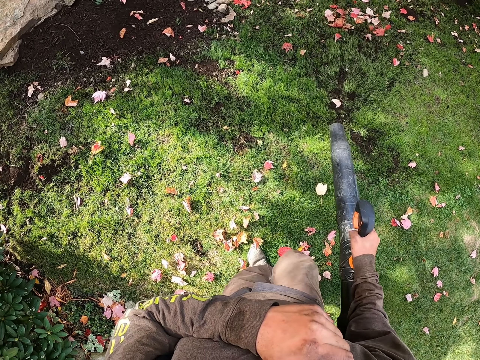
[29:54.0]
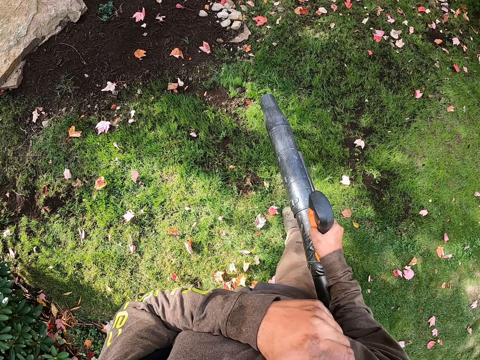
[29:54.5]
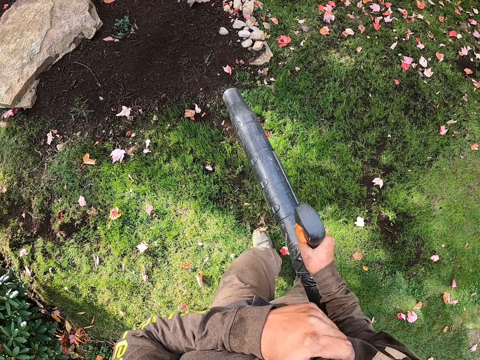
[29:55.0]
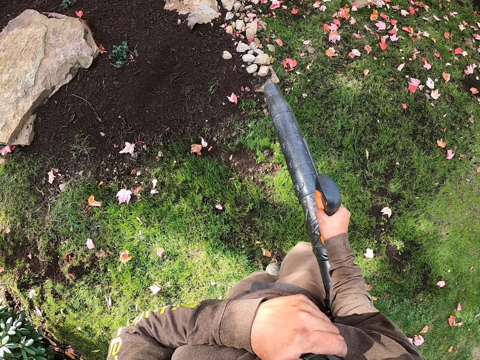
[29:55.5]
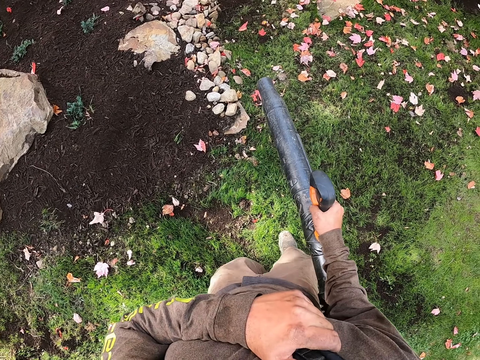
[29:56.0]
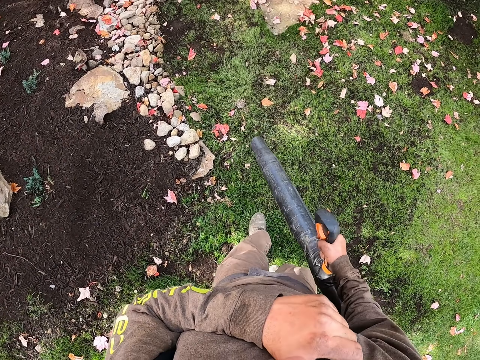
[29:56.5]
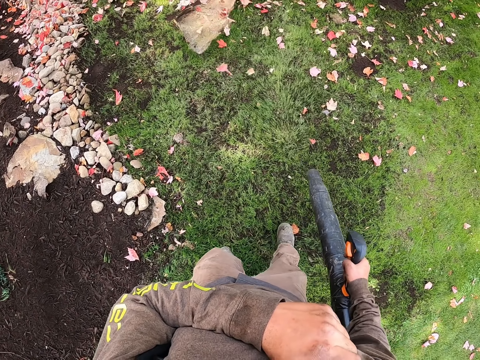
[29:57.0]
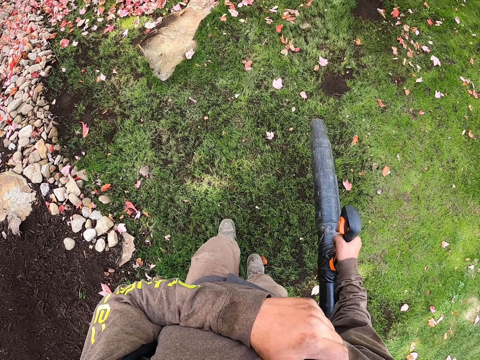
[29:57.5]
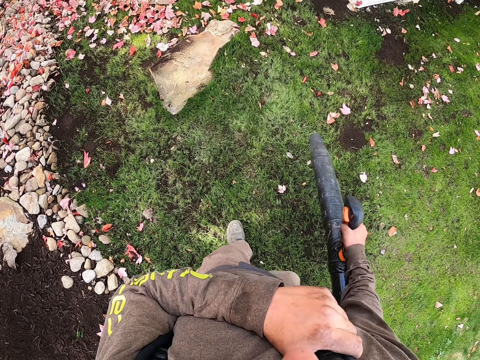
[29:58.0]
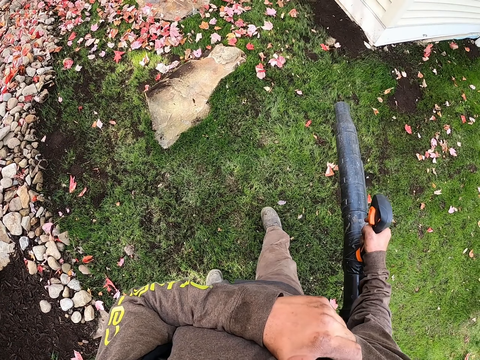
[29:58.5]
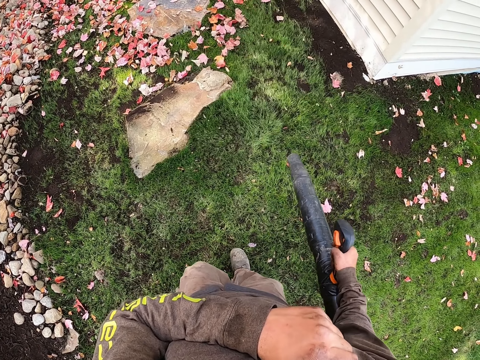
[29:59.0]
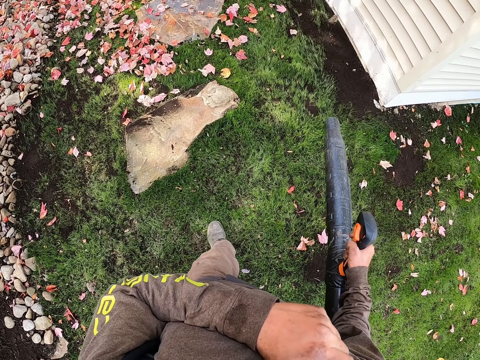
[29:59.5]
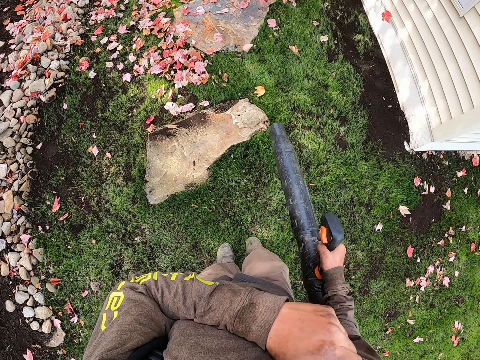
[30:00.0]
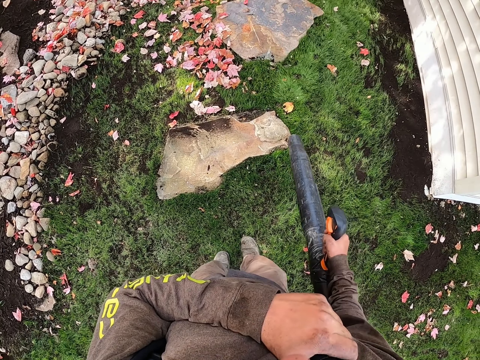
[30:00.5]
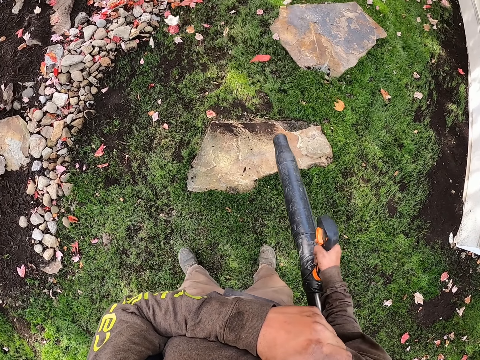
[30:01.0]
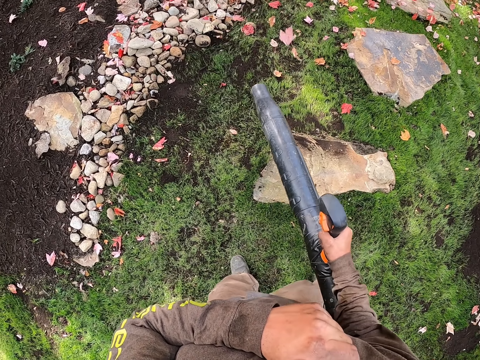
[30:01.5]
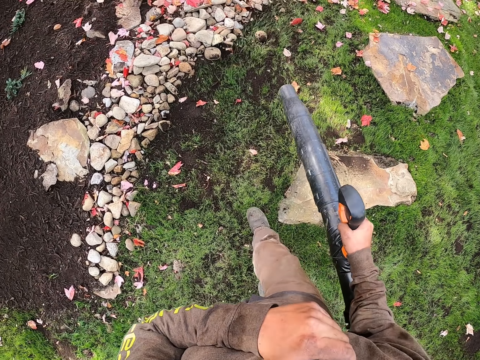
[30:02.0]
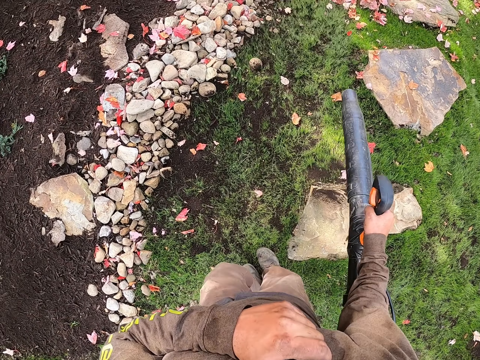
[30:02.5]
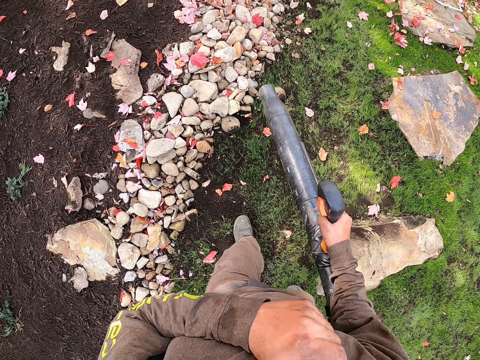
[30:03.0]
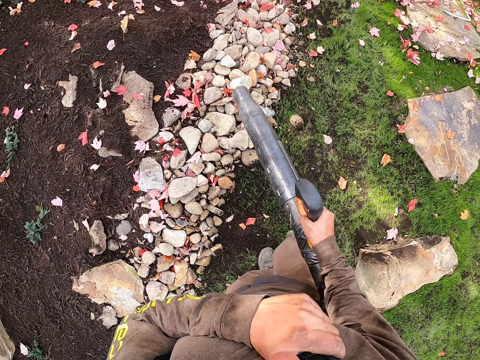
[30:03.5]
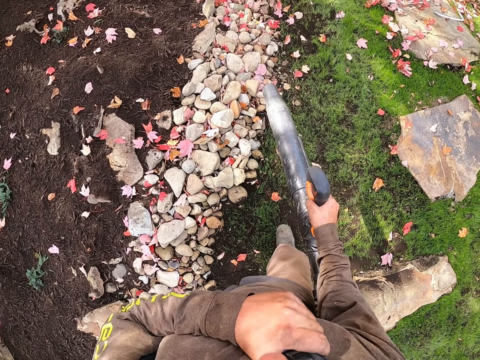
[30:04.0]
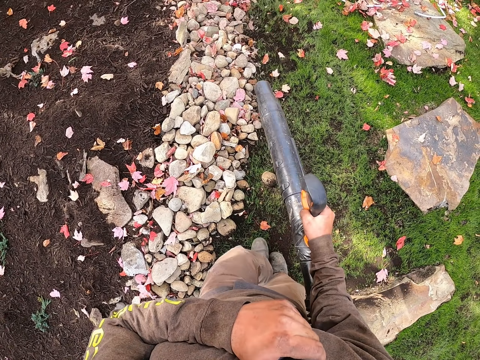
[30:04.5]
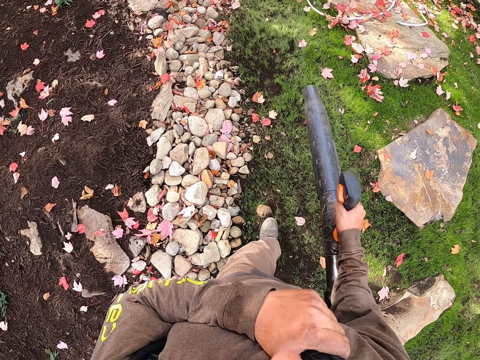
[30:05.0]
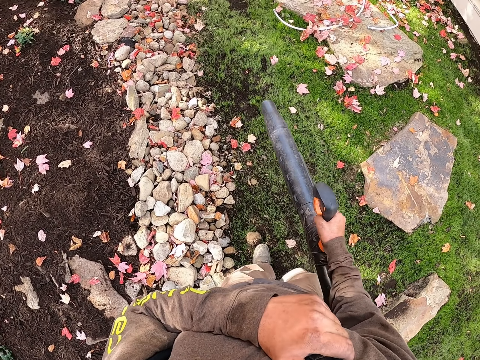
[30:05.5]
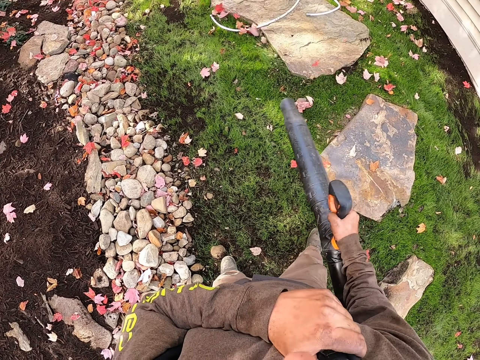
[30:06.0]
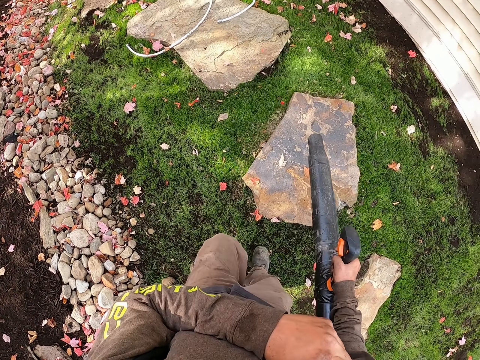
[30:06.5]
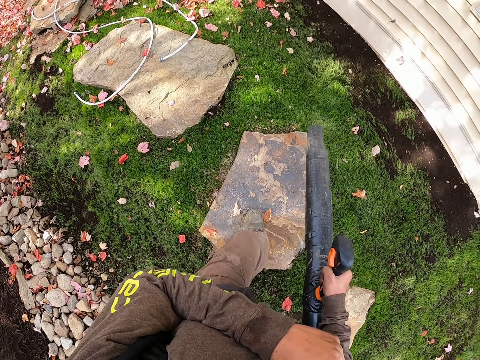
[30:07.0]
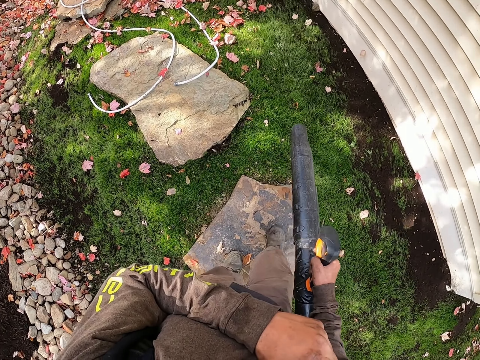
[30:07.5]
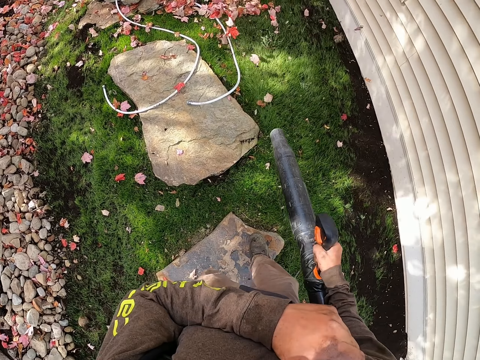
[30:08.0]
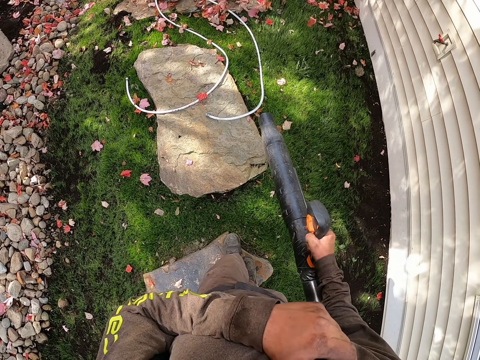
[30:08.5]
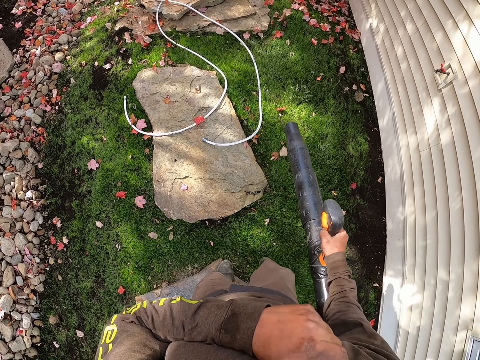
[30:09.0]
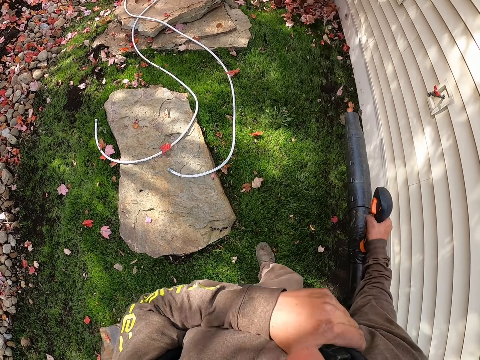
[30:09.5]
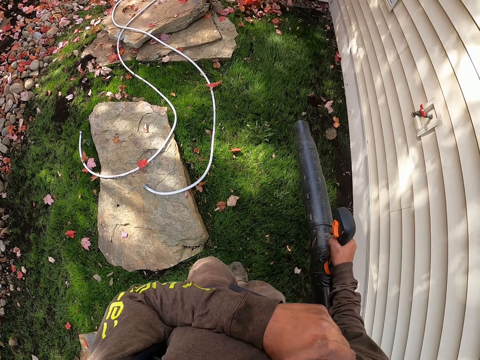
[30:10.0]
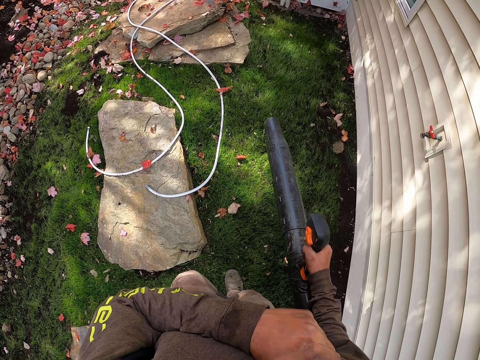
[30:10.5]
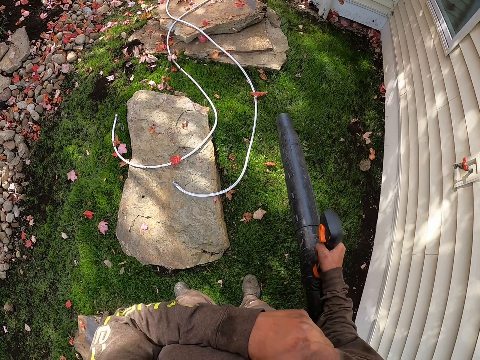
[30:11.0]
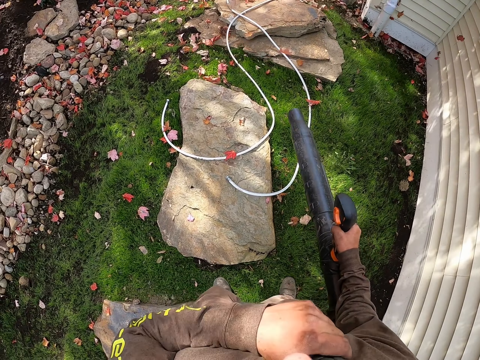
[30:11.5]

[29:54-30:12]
The camera wearer blows the leaves with a leaf blower. They blow the leaves again. They blow the leaves with the leaf blower machine. They blow the leaves with the leaf blower machine again. They step forward. They blow the leaves with the leaf blower machine. They step forward. They blow the leaves with the leaf blower machine. They step forward. They blow the leaves with the leaf blower machine. They step forward. They blow the leaves with the leaf blower machine.

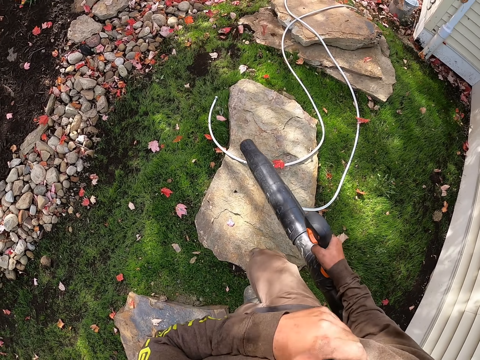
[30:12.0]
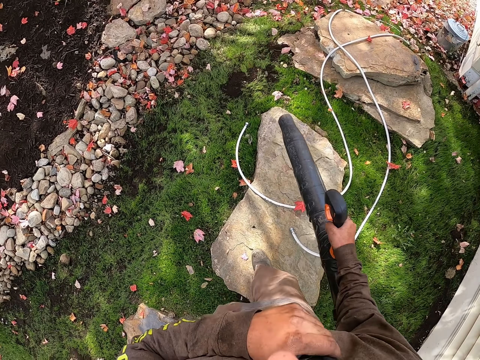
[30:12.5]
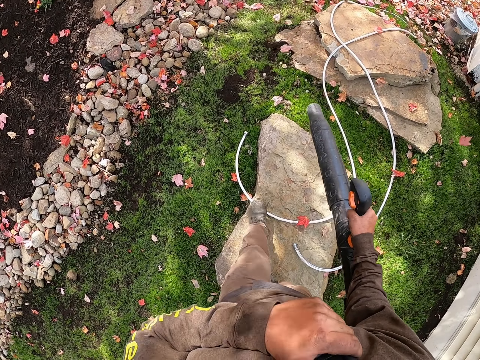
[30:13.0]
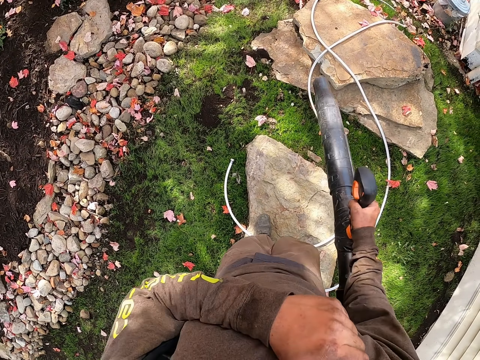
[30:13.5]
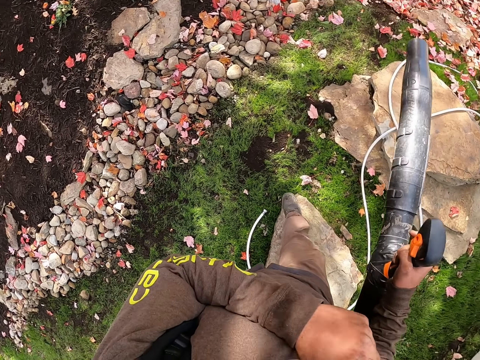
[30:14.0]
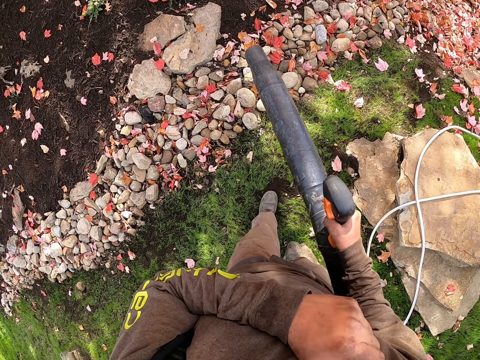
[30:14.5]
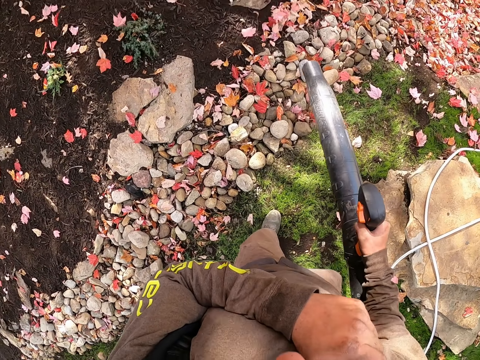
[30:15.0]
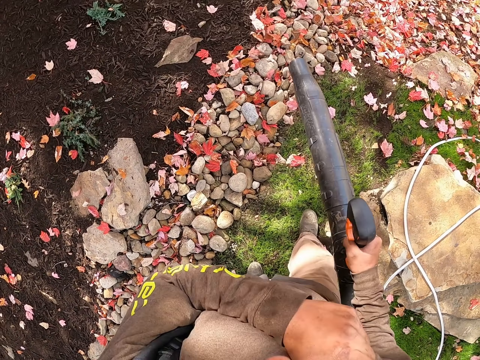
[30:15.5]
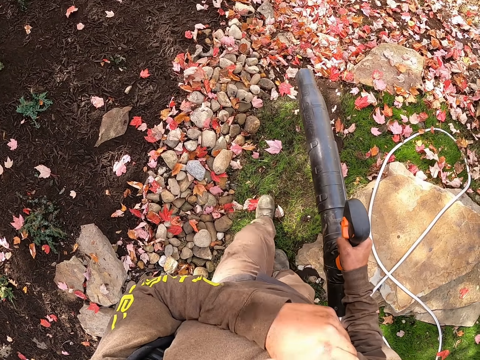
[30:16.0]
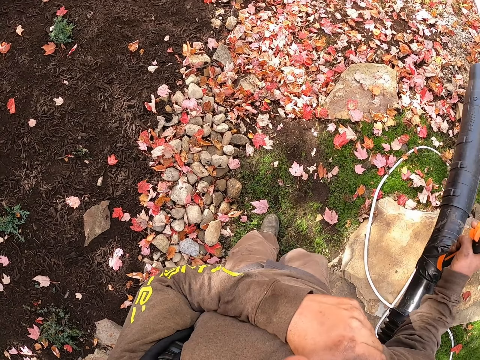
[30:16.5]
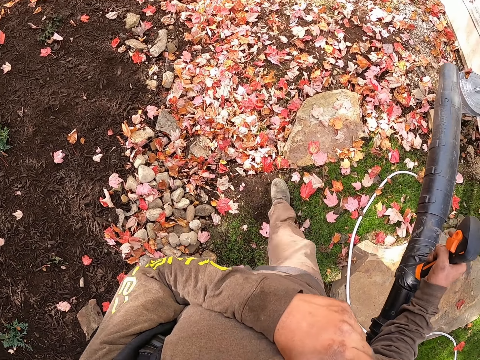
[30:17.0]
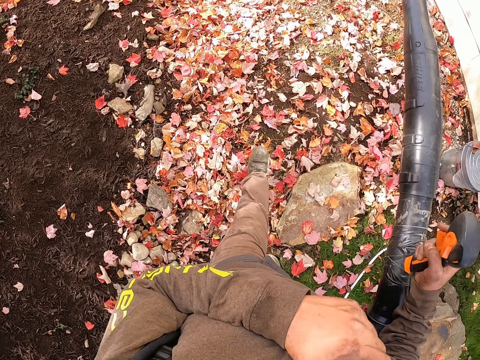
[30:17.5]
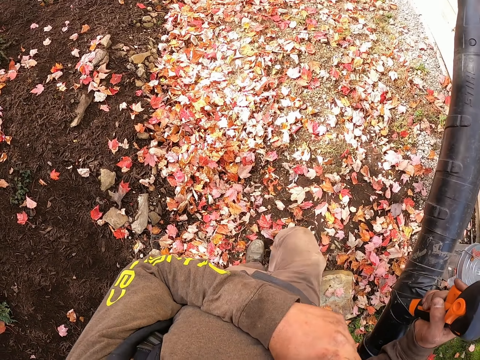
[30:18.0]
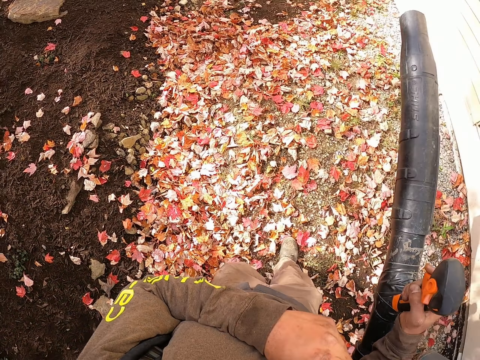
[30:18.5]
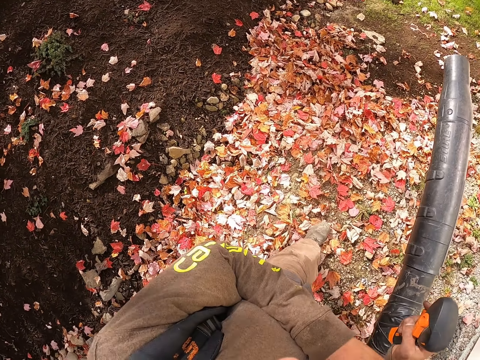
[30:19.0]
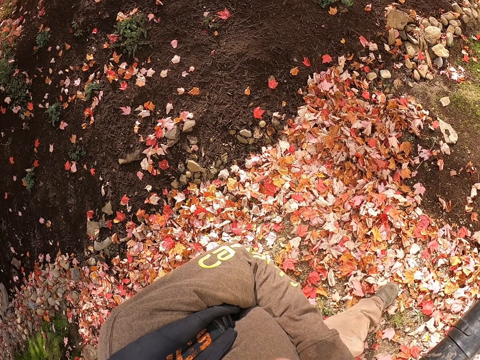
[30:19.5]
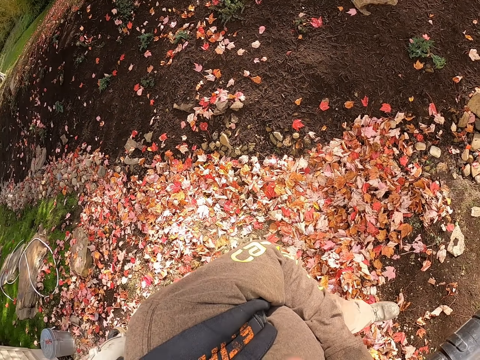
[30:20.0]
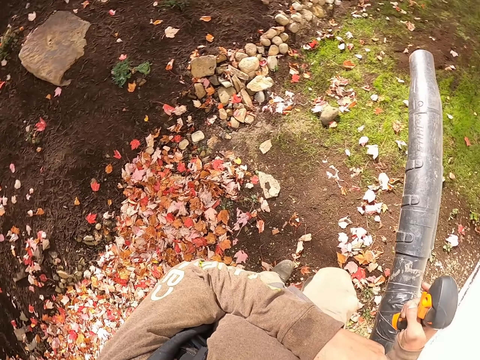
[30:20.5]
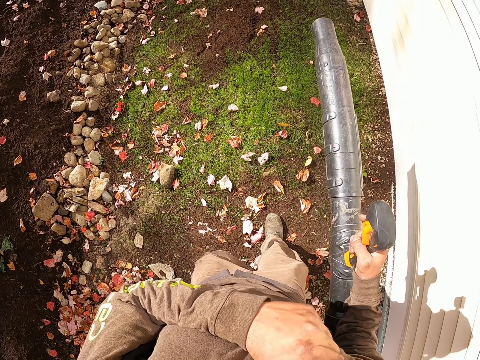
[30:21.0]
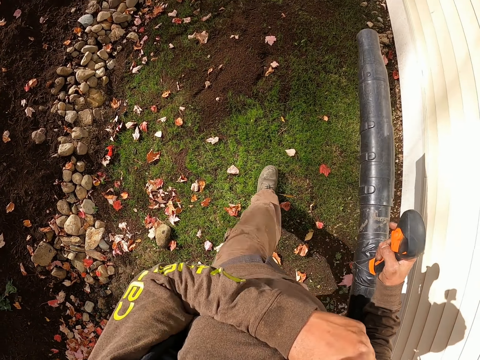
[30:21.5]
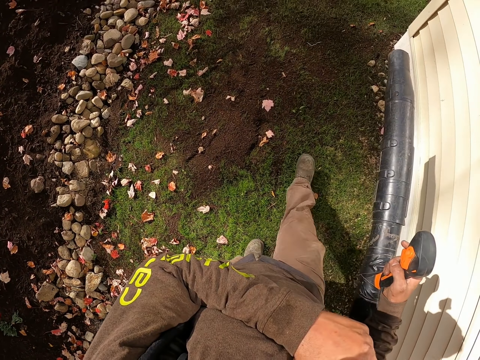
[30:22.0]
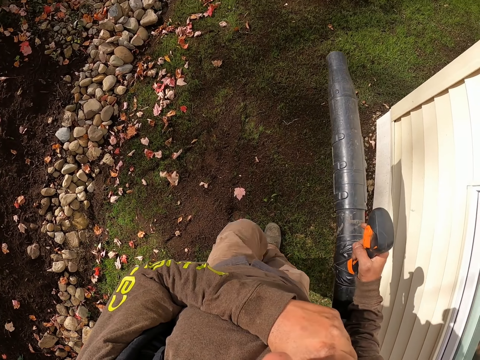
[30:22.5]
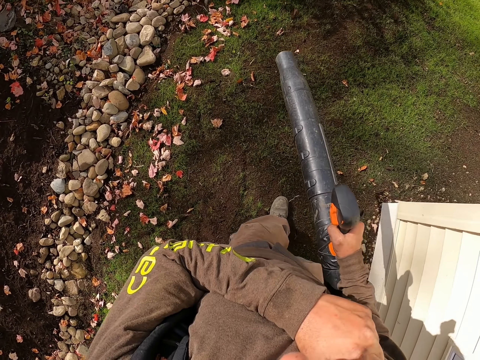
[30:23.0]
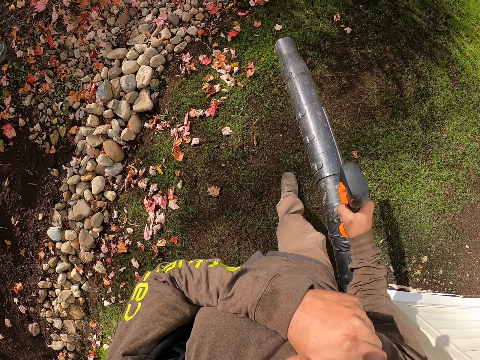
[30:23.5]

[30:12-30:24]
The camera wearer steps forward. They blow the leaves with a leaf blower machine. They step forward. They blow the leaves with the leaf blower machine. They walk on the compound.
